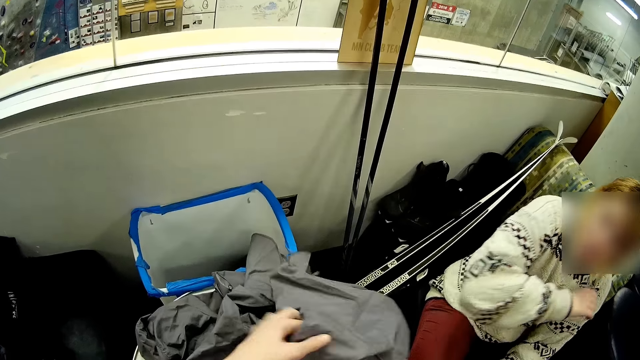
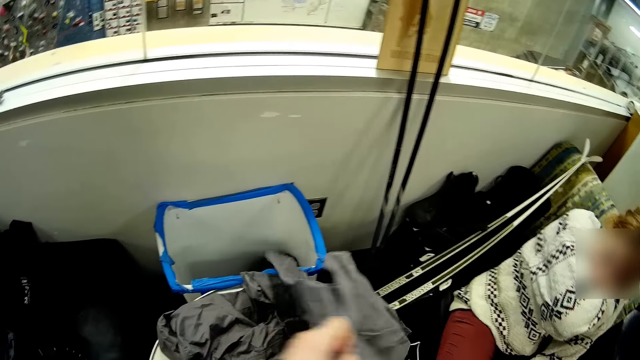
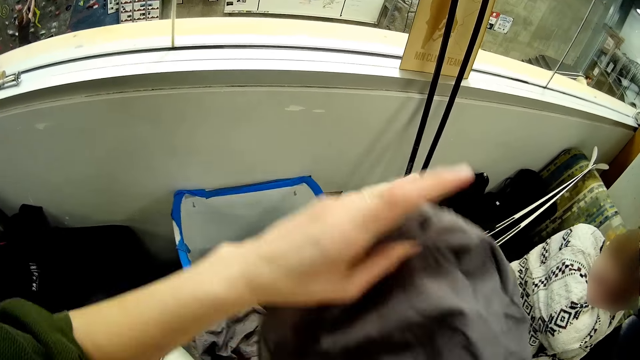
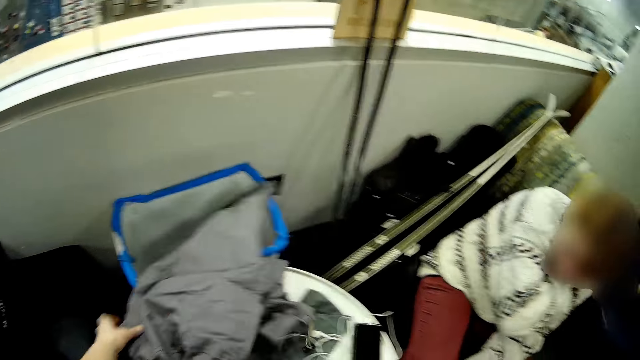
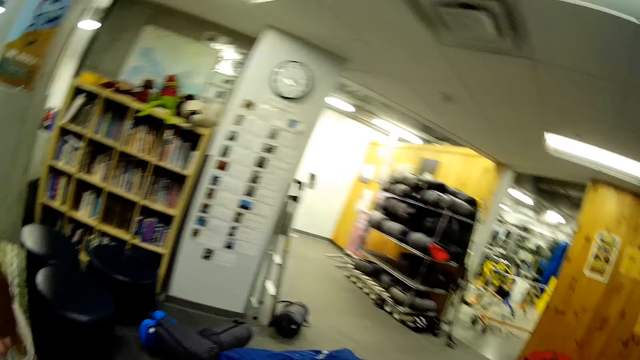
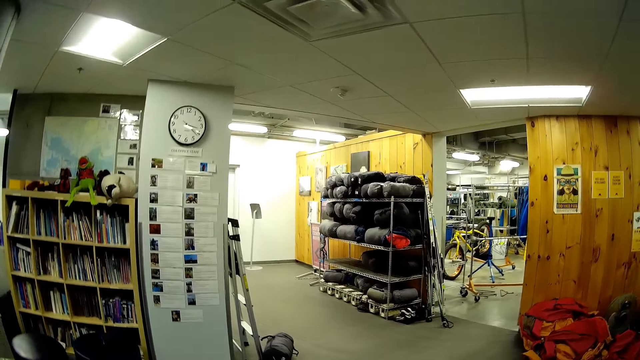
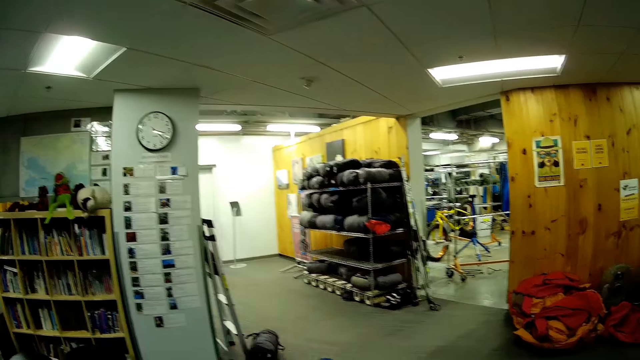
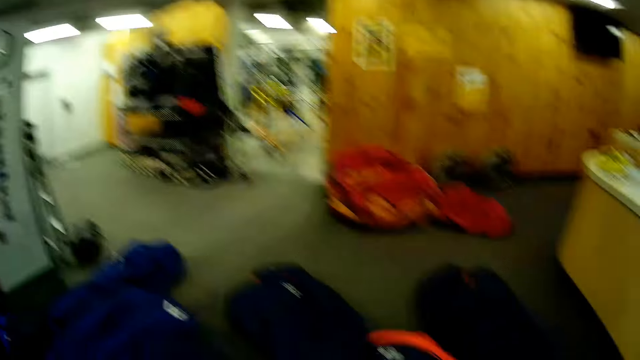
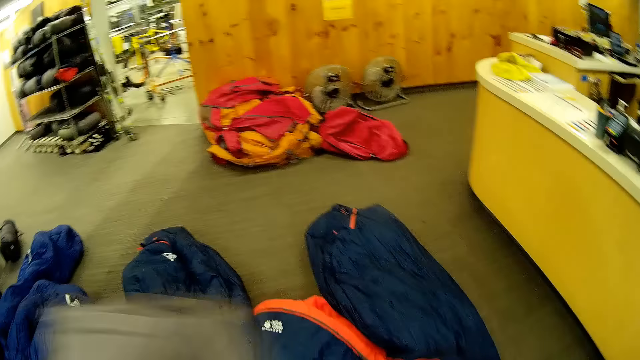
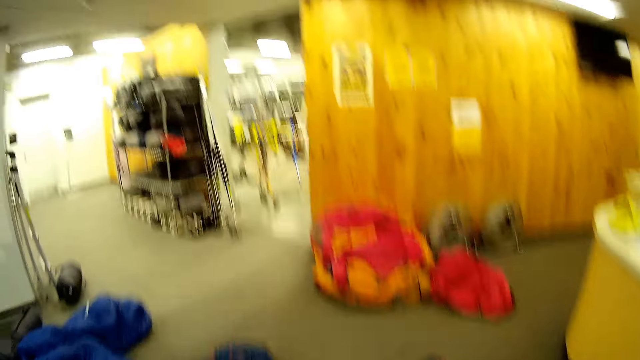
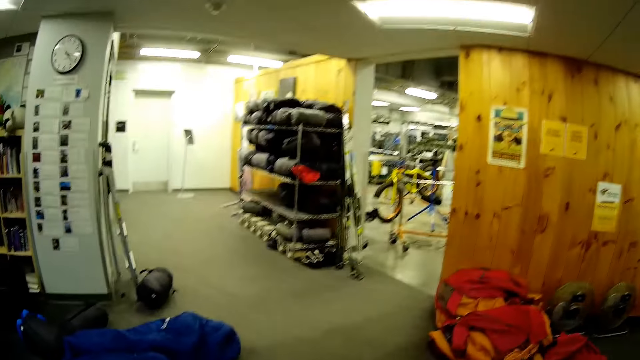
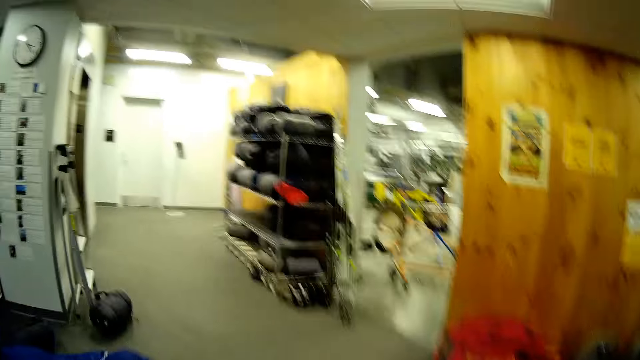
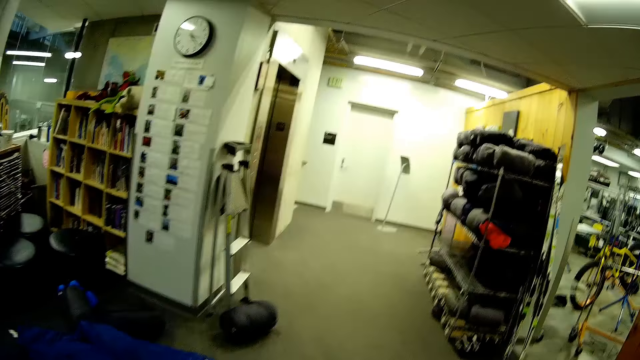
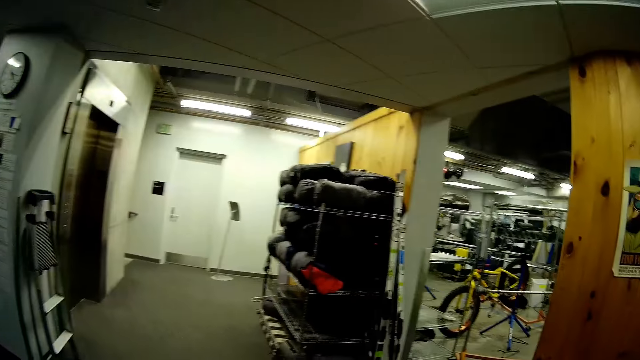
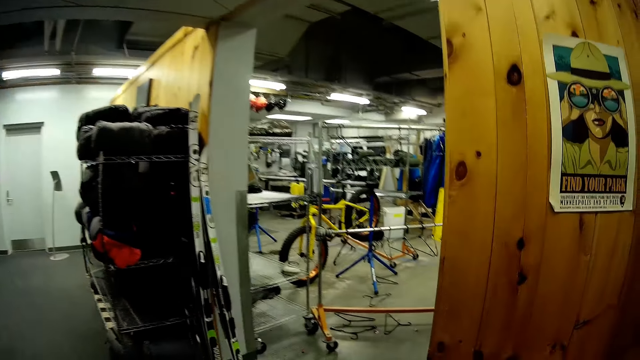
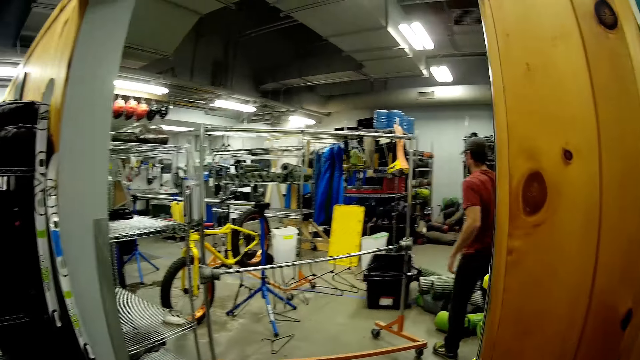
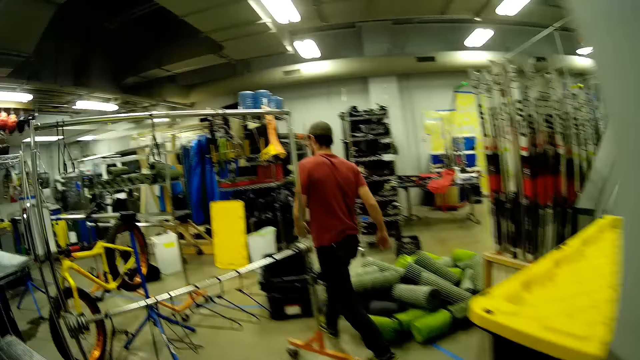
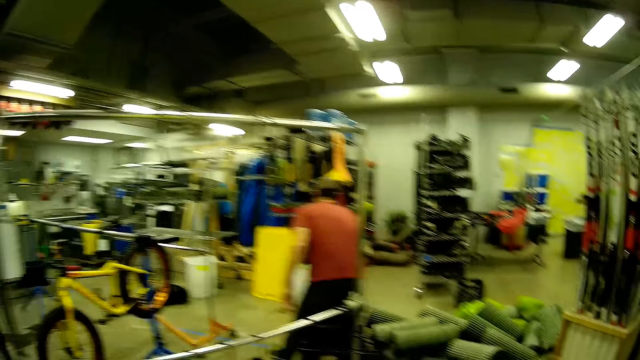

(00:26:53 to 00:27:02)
The camera wearer folds the bags. They walk around.

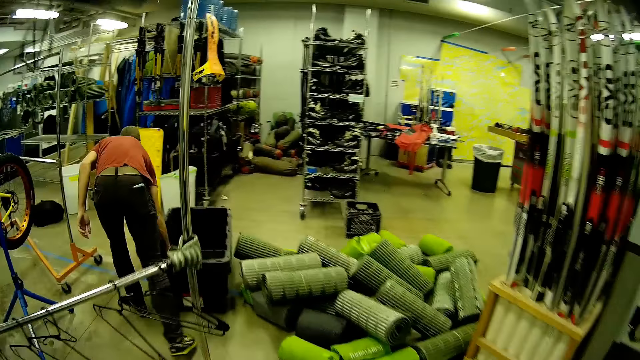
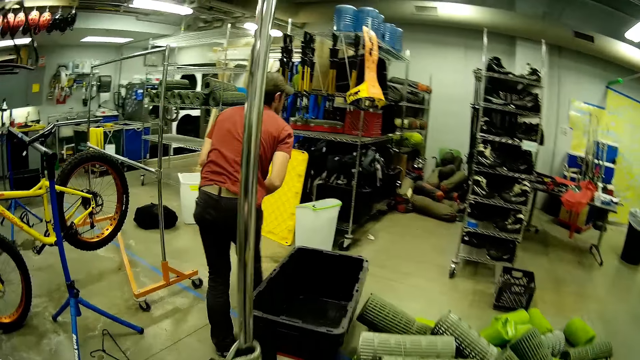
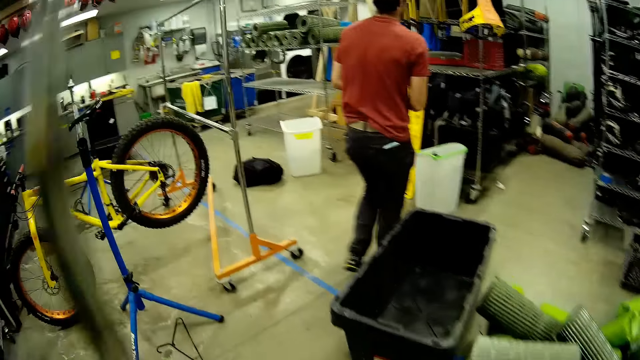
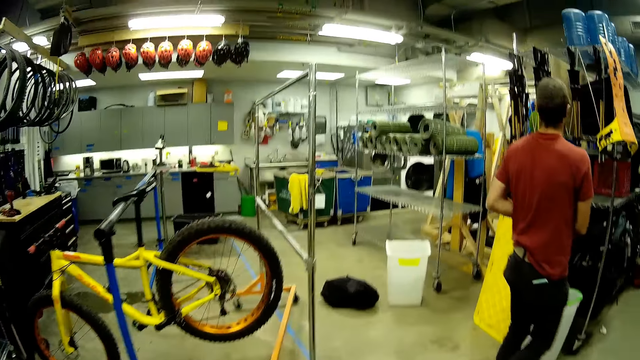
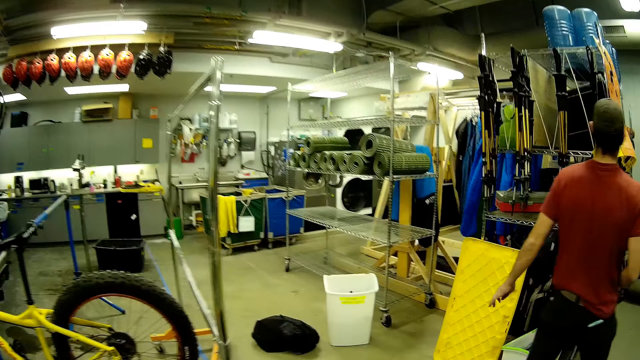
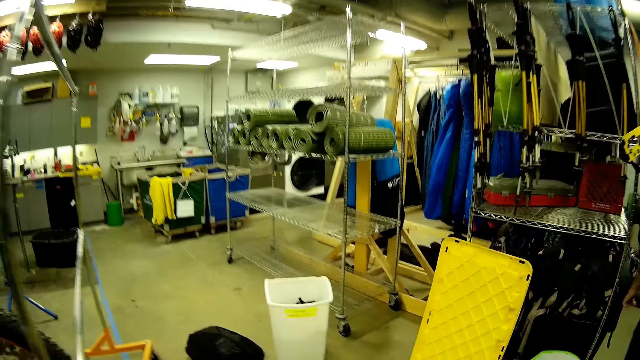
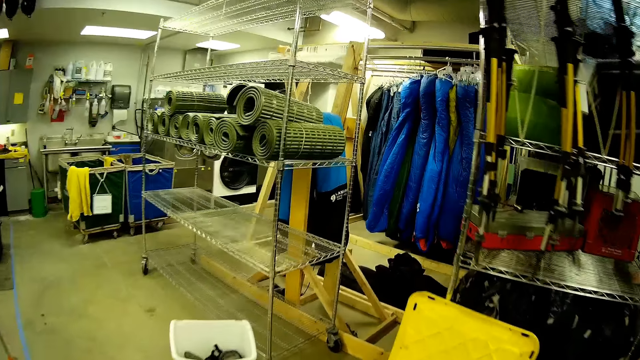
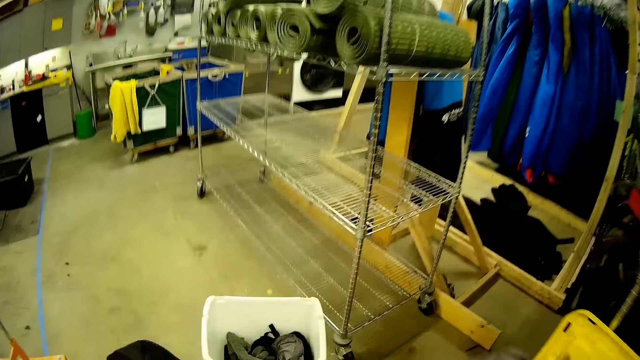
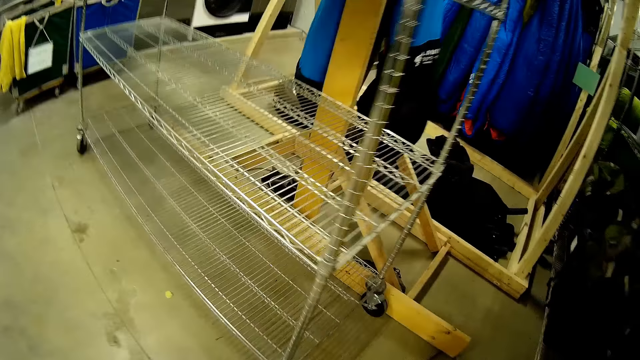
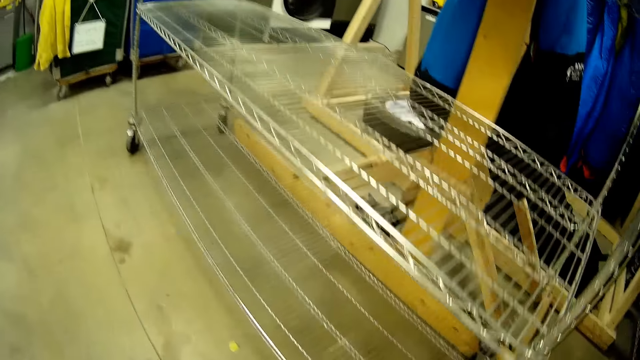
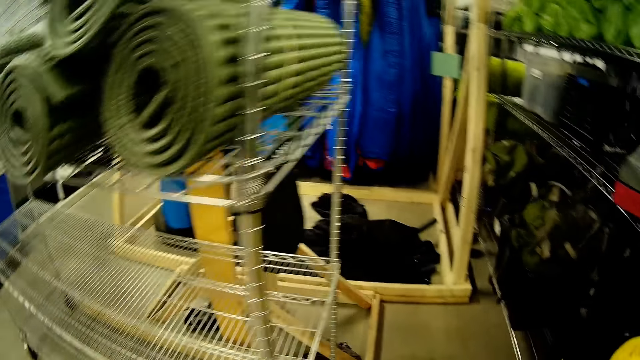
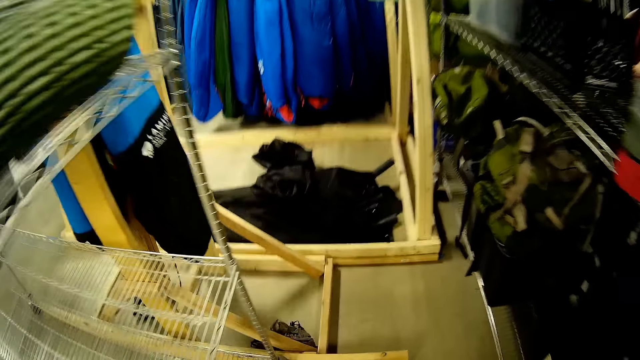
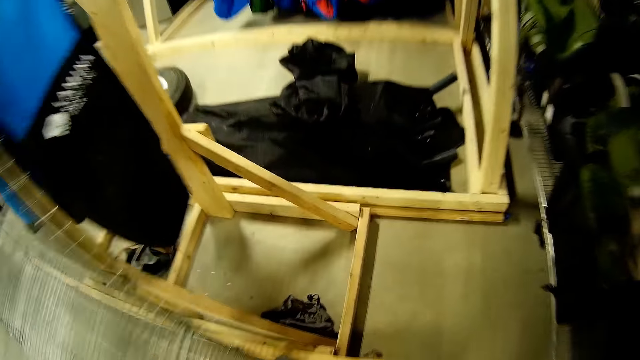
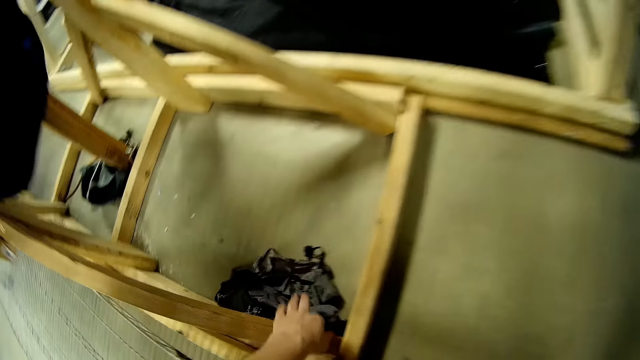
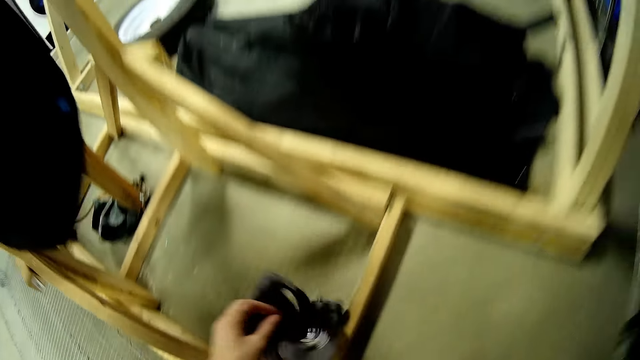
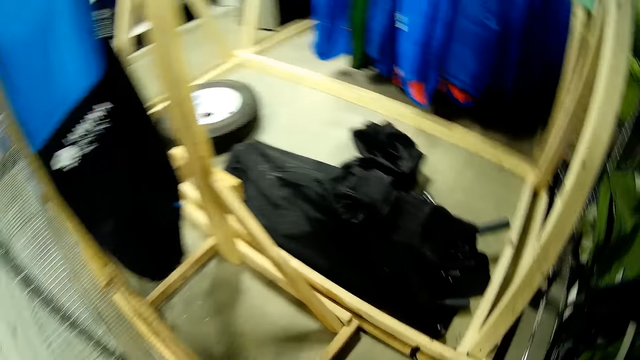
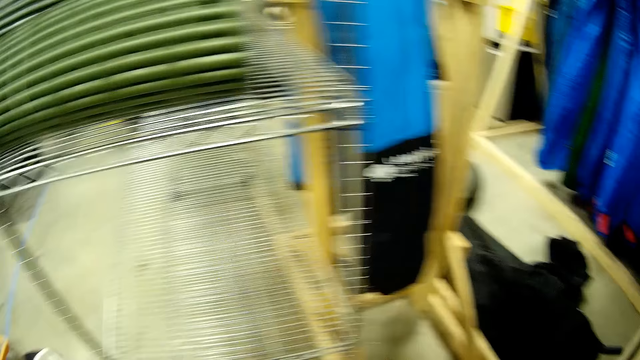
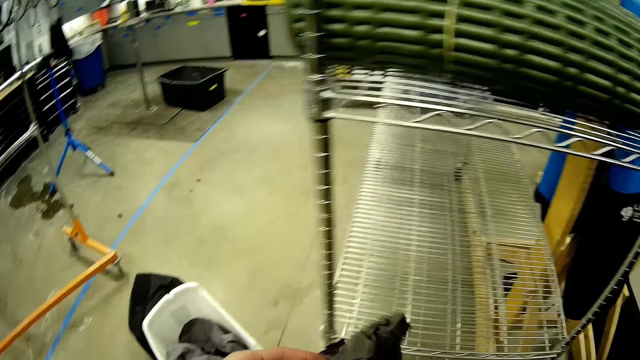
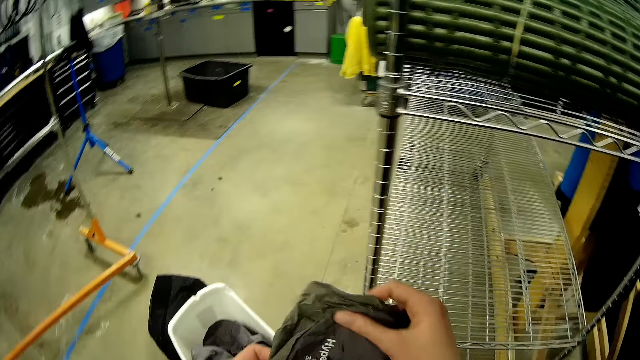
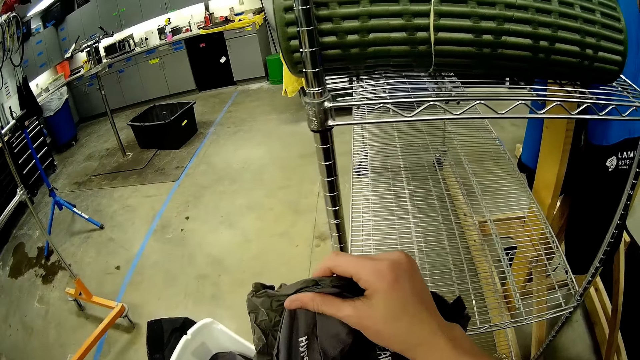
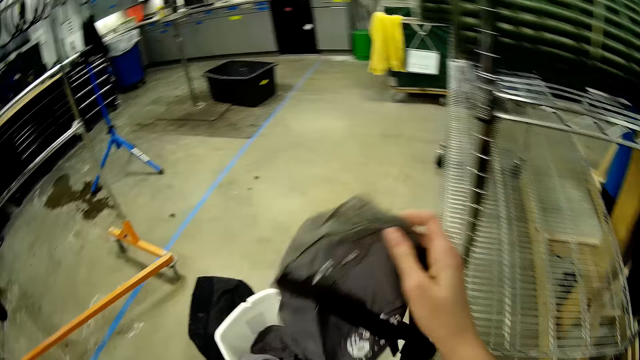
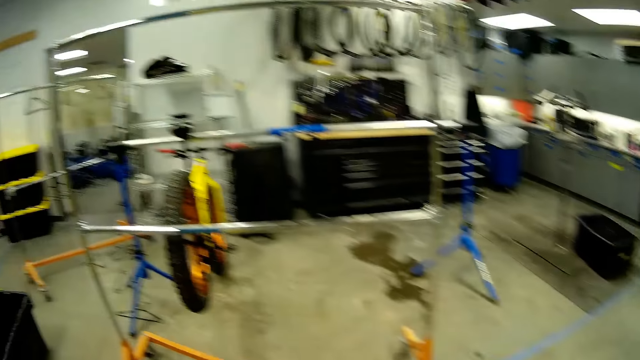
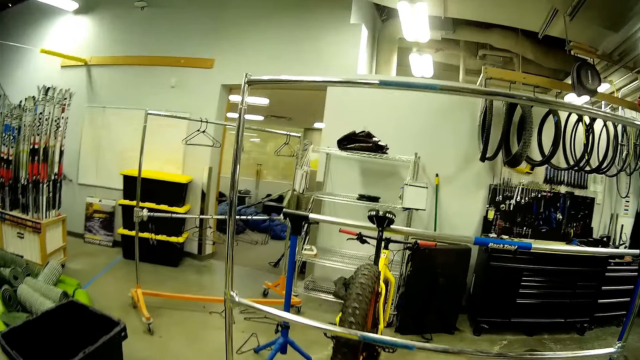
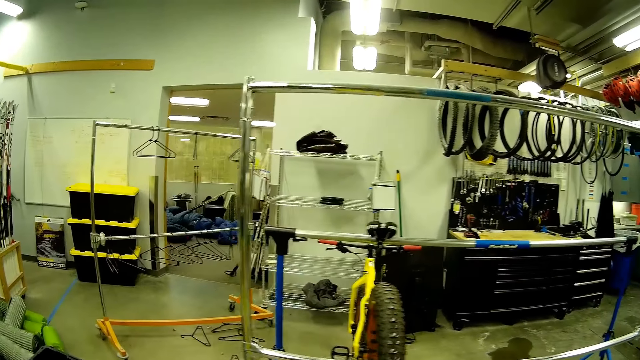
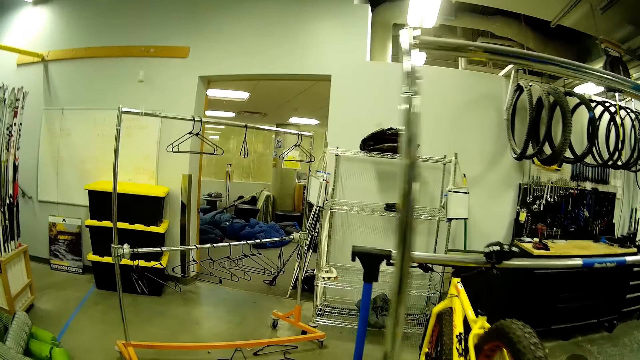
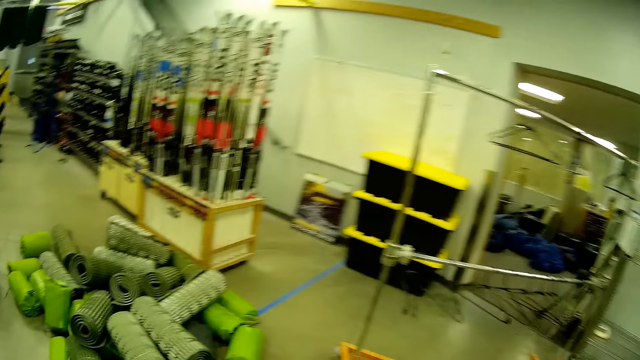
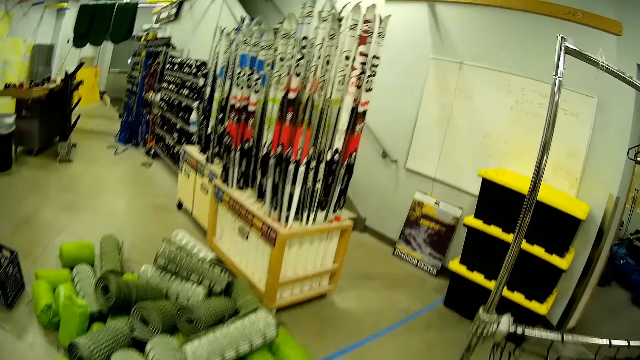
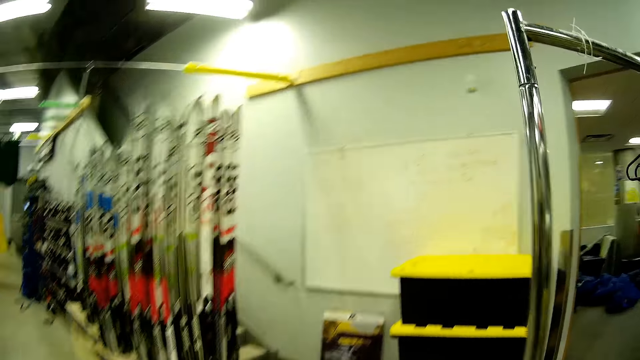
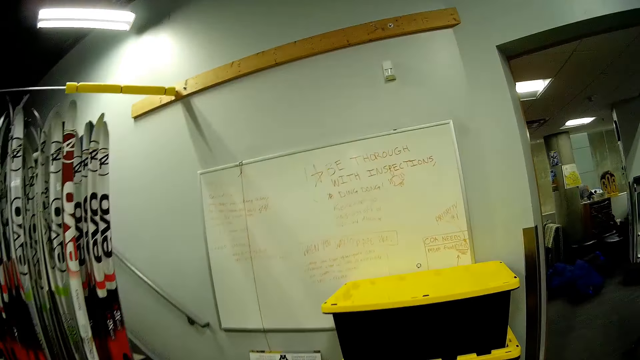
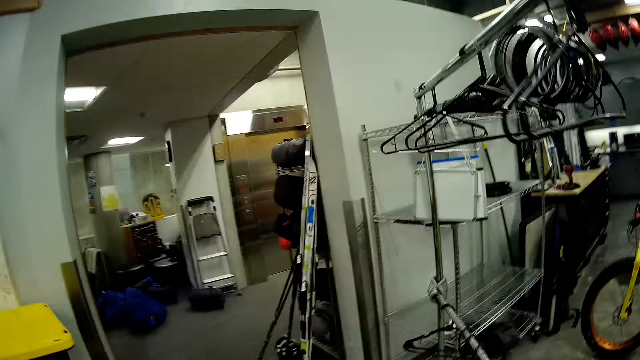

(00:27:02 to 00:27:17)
The camera wearer walks in the room and picks up a bag. They pick up the bag. They remove the bag and put it in a bucket. They walk around.
